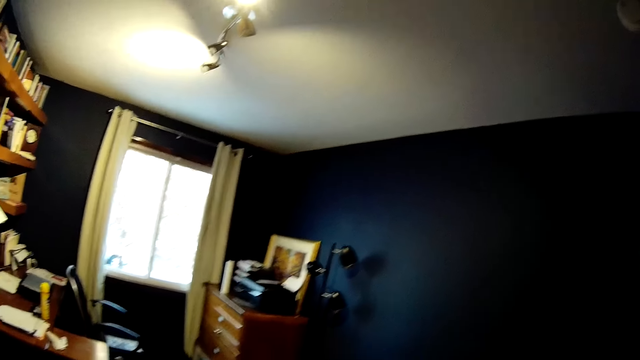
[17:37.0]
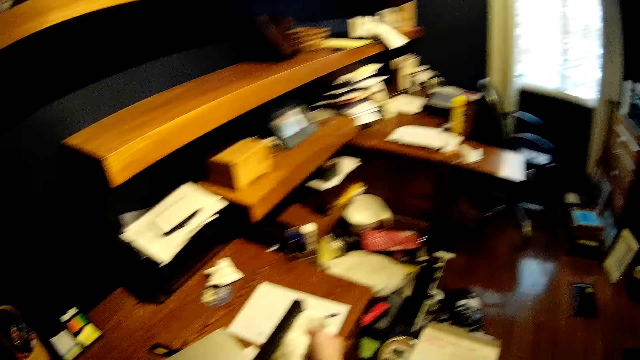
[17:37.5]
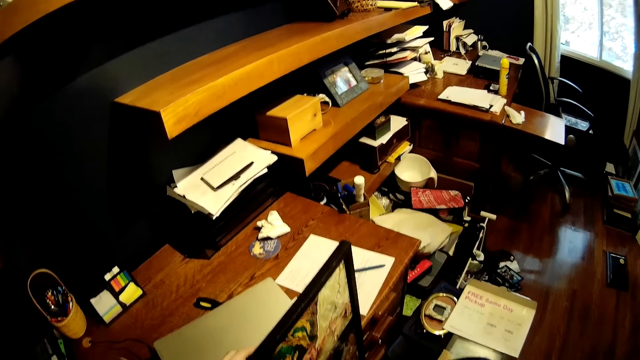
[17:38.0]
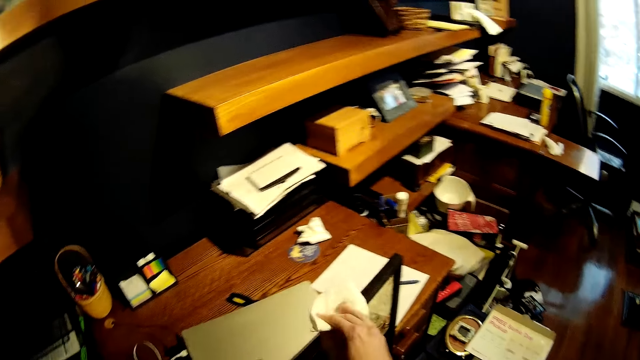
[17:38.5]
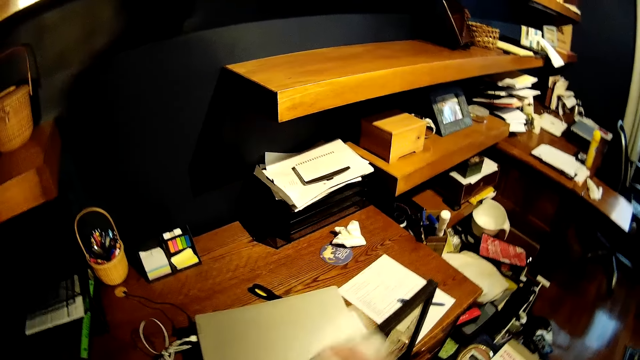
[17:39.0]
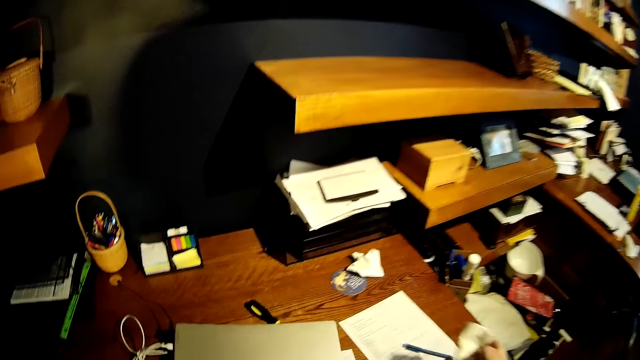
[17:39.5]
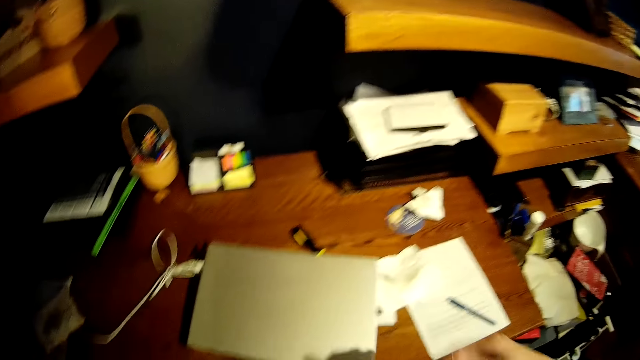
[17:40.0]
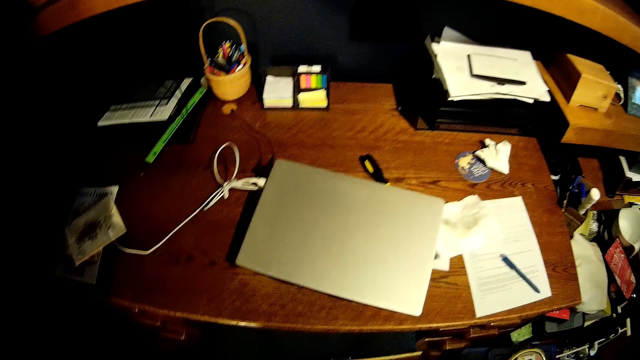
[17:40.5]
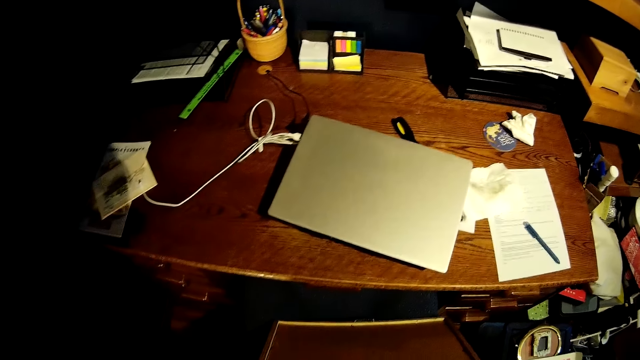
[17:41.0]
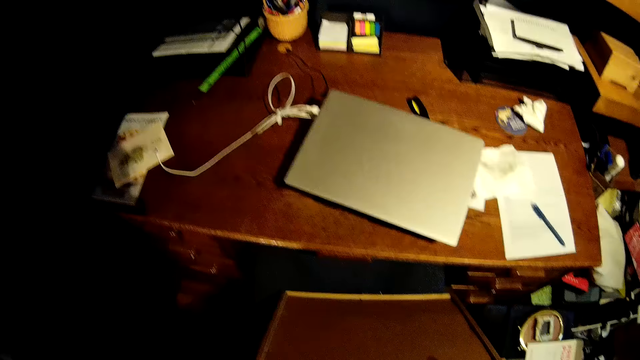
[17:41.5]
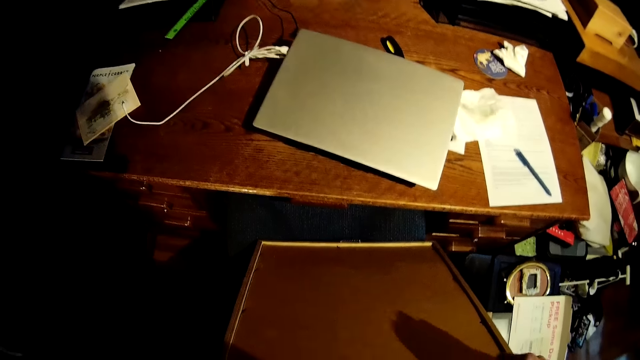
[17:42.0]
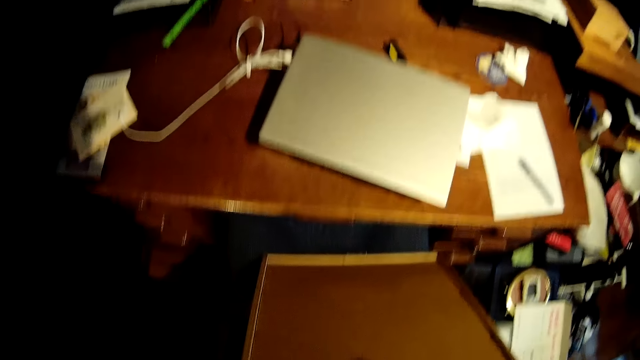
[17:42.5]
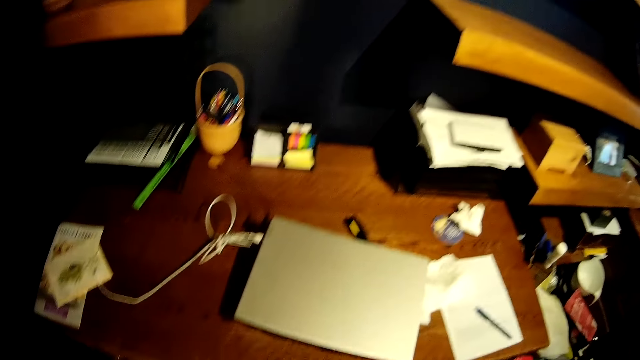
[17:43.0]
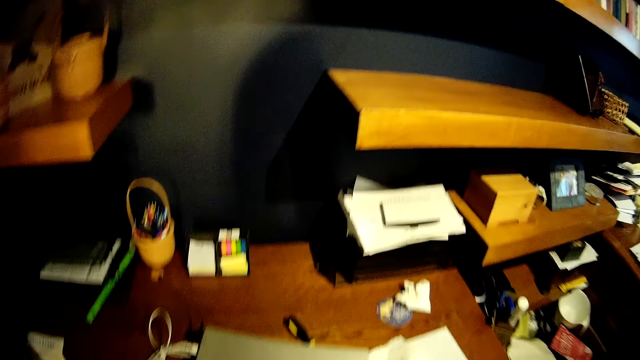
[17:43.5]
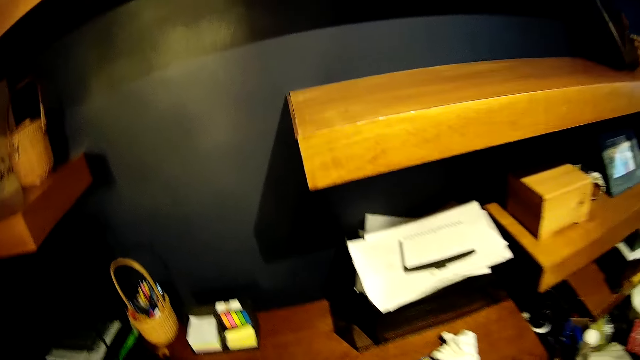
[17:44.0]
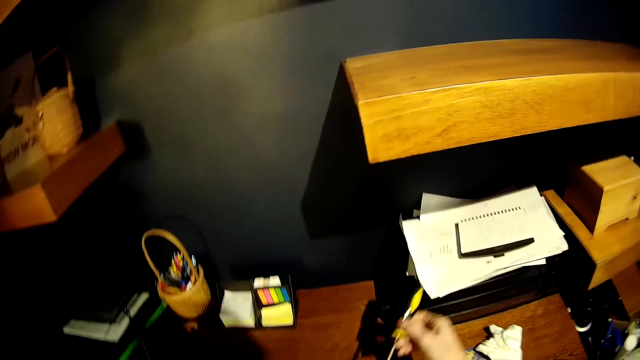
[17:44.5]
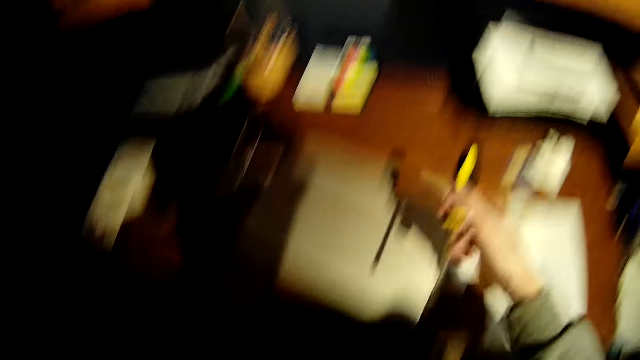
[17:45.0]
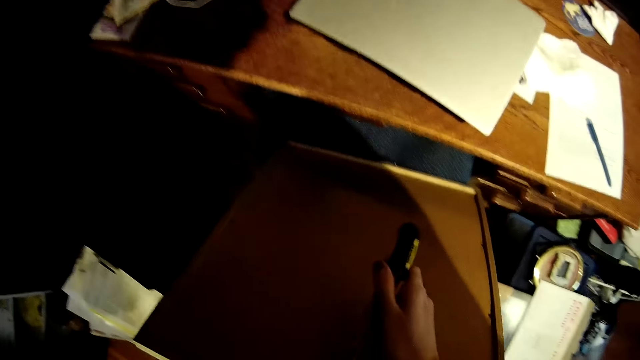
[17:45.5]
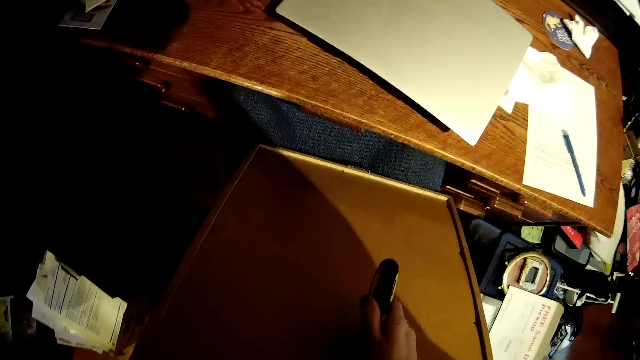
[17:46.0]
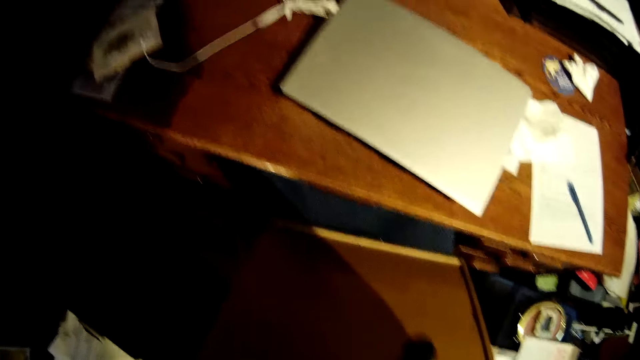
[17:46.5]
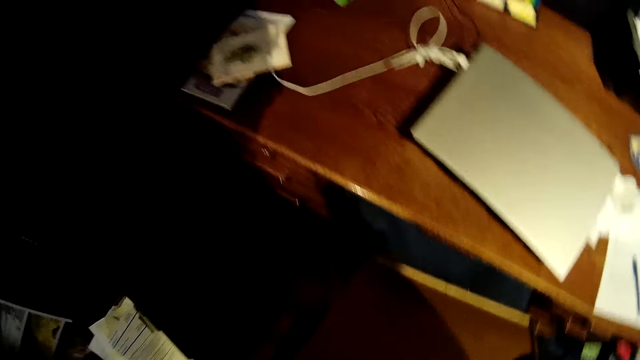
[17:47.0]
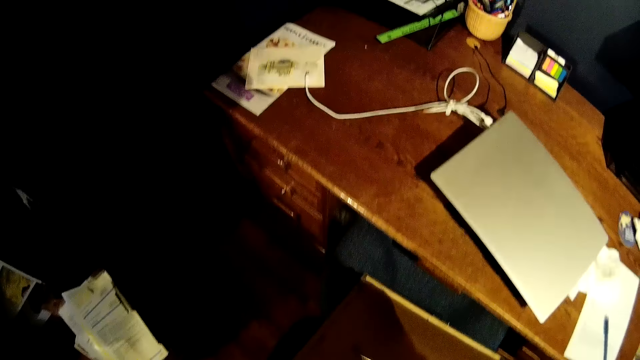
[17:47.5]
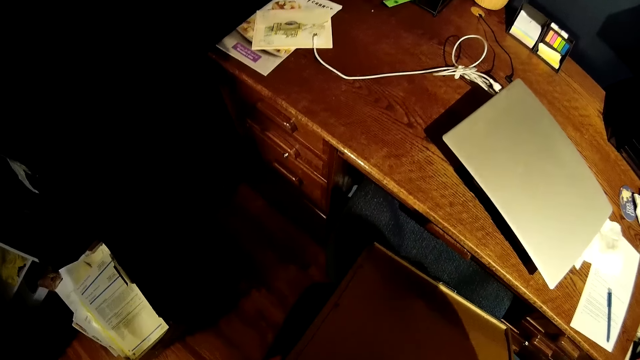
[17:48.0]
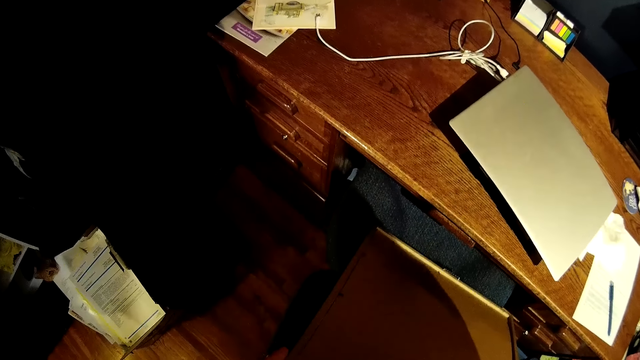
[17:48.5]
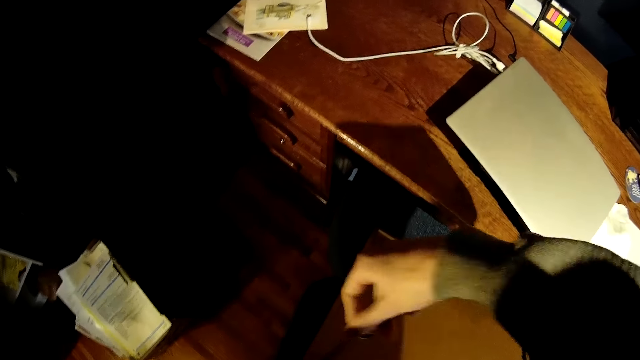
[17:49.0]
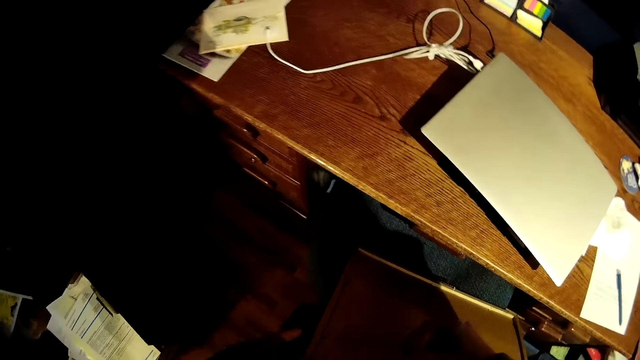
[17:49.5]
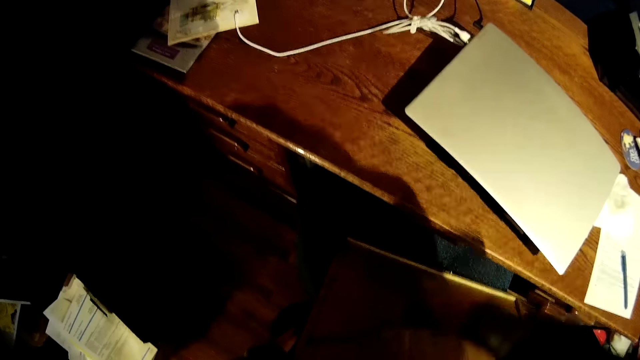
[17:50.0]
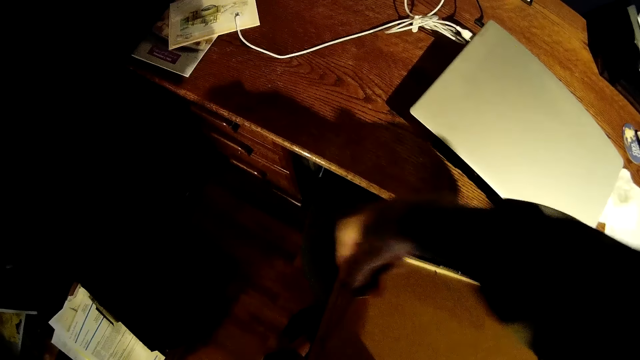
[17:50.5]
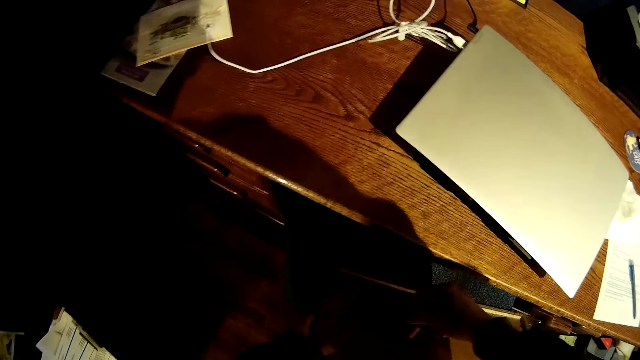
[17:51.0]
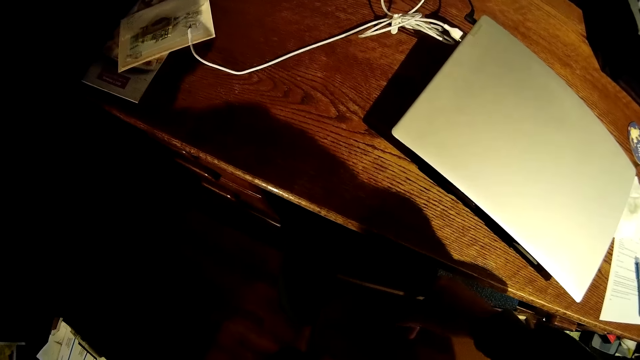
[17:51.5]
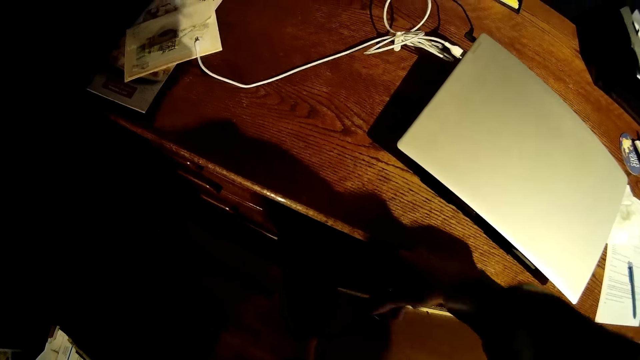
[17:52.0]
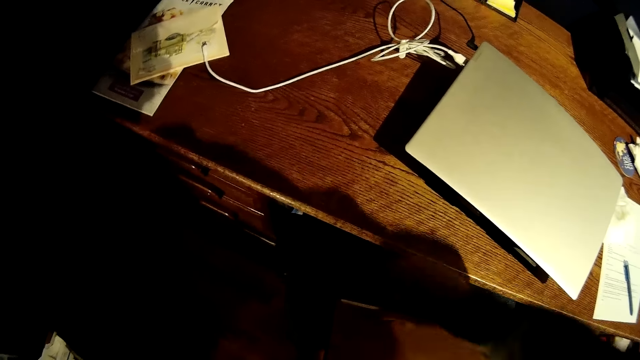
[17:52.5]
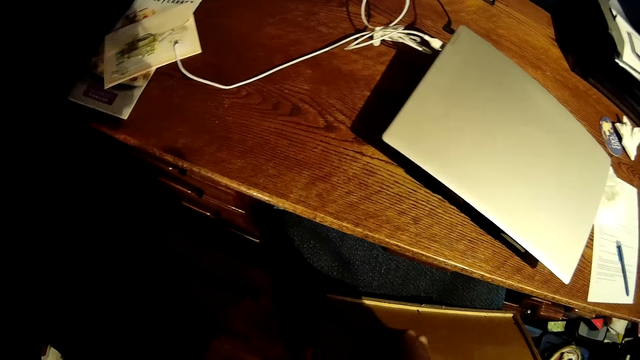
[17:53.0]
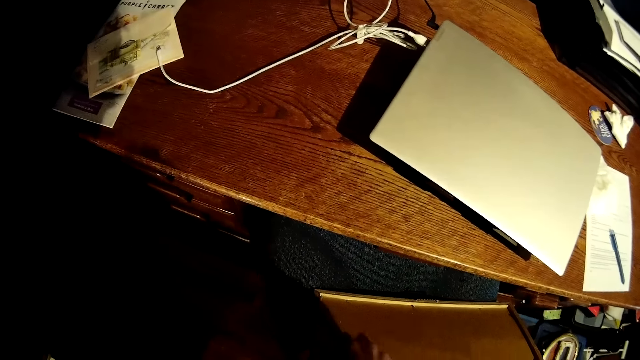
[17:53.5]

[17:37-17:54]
The camera wearer wipes the chair with the white wipe. They drop the paper towel on a table. They pick up a screwdriver on the table and hold the screwdriver. They open the nail behind the frame with the screwdriver. They loosen the frame with the screwdriver.

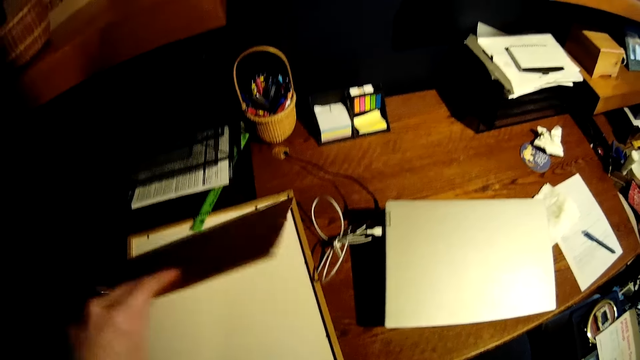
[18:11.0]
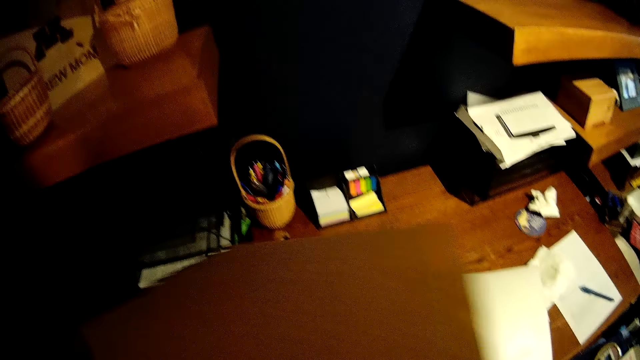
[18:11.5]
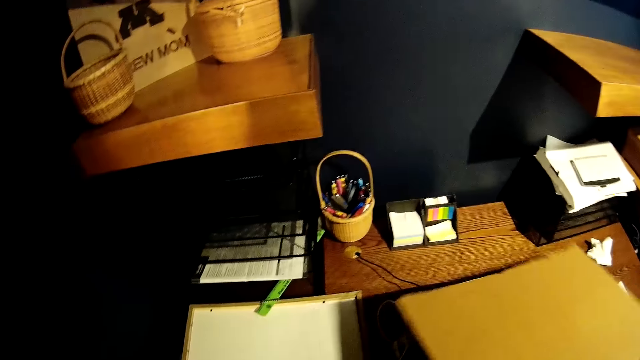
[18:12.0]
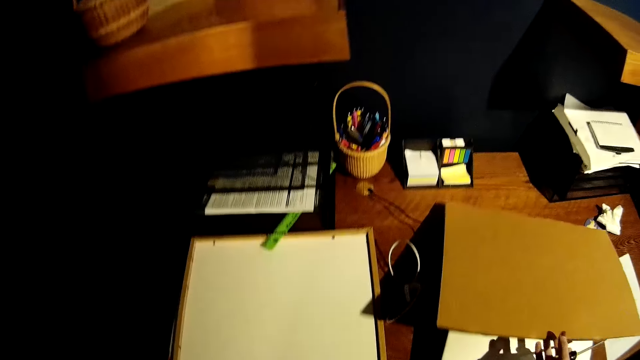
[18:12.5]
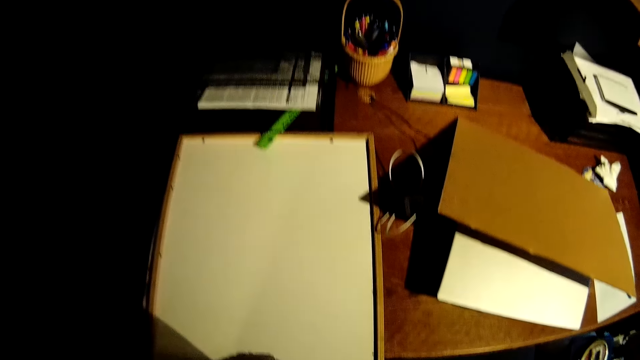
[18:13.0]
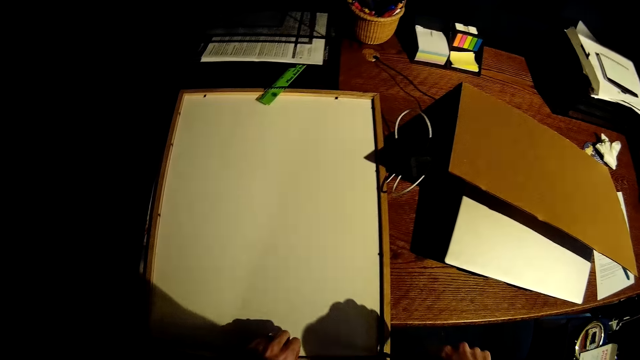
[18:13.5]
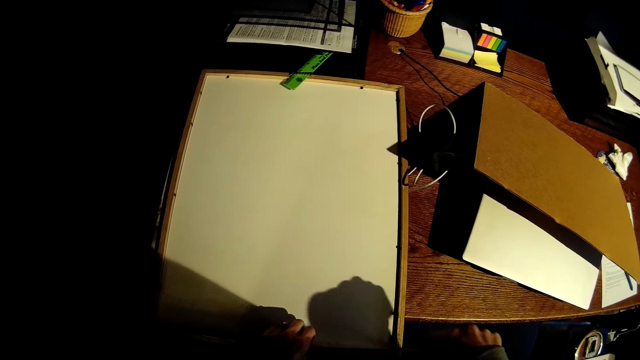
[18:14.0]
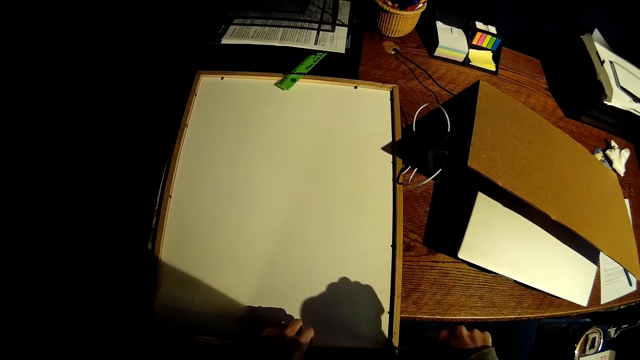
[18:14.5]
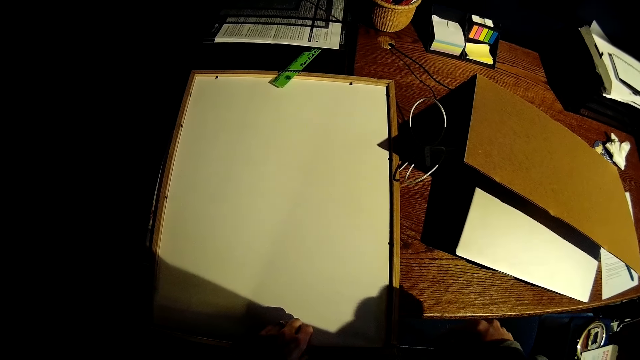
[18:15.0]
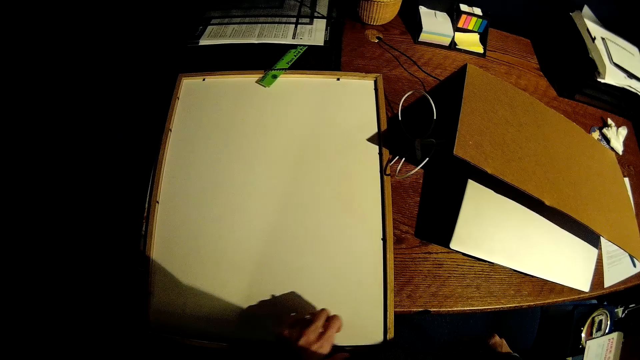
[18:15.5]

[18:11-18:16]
The camera wearer drops the paper cover on the table. He removes the cover. He removes the photo in the frame with the screwdriver. He loosens the screw on the picture frame on the table with the screwdriver in his right hand.
